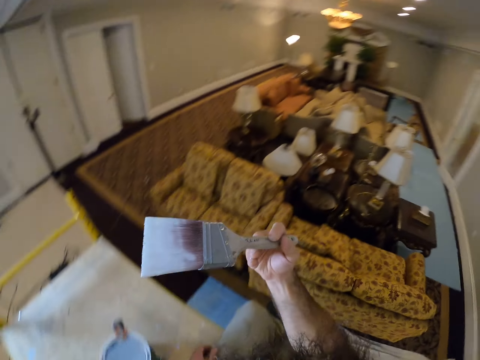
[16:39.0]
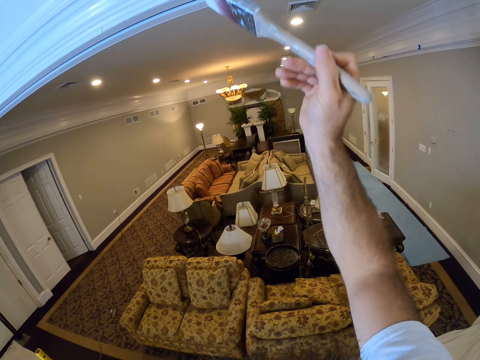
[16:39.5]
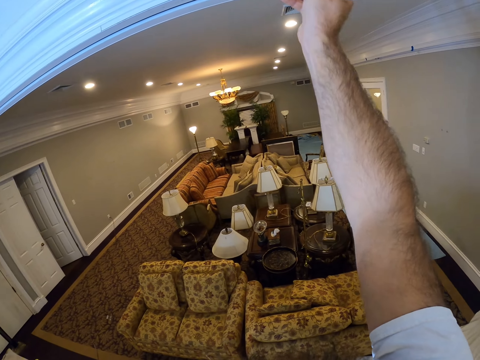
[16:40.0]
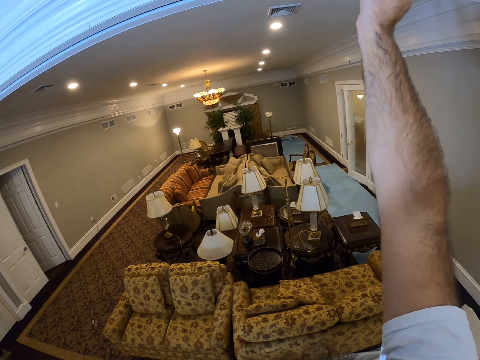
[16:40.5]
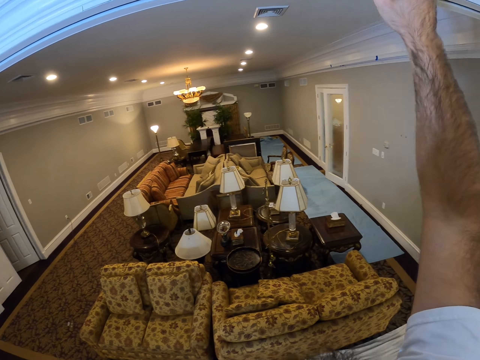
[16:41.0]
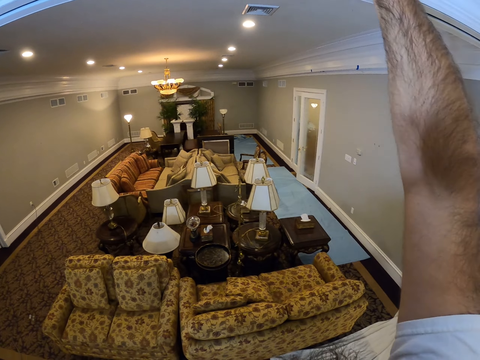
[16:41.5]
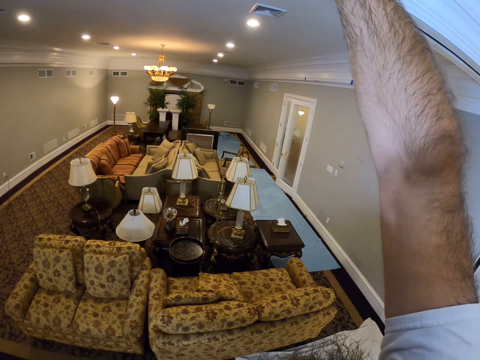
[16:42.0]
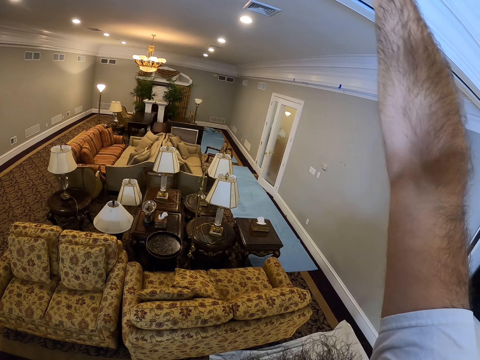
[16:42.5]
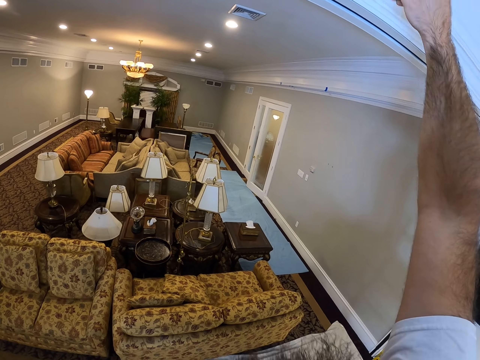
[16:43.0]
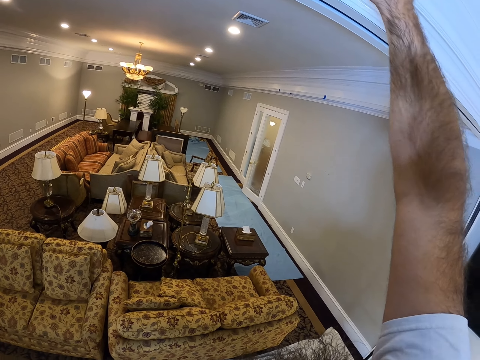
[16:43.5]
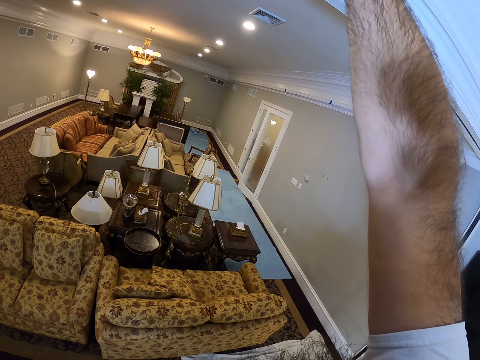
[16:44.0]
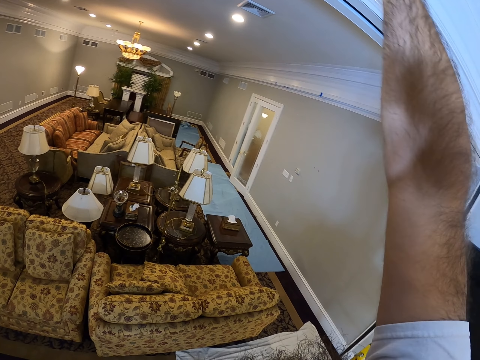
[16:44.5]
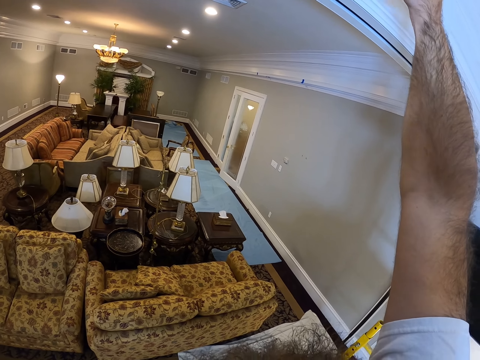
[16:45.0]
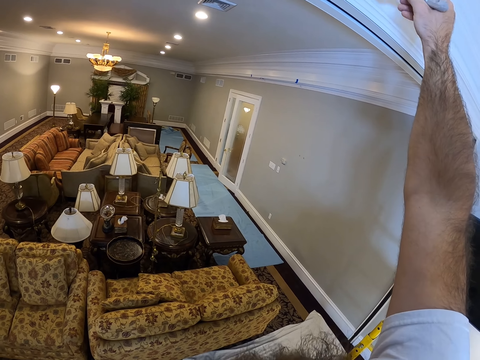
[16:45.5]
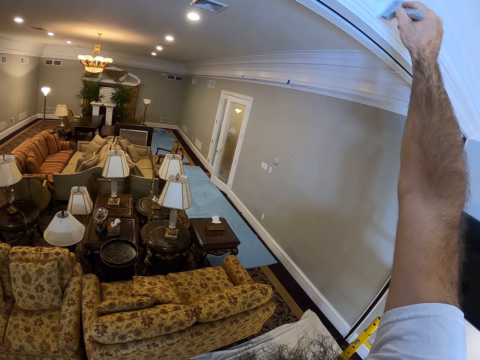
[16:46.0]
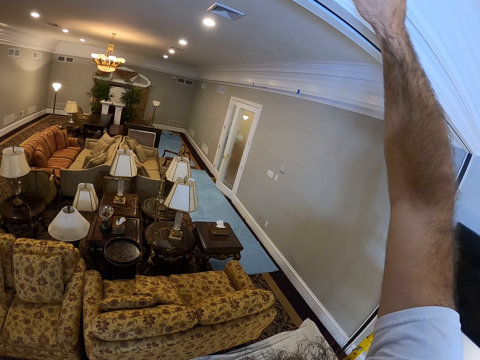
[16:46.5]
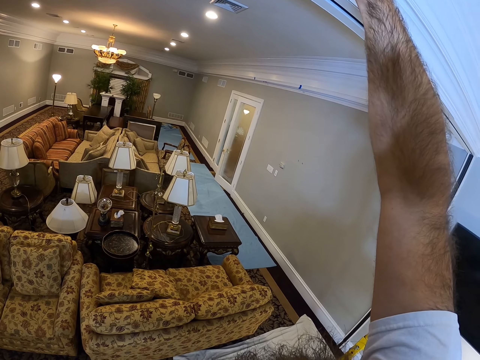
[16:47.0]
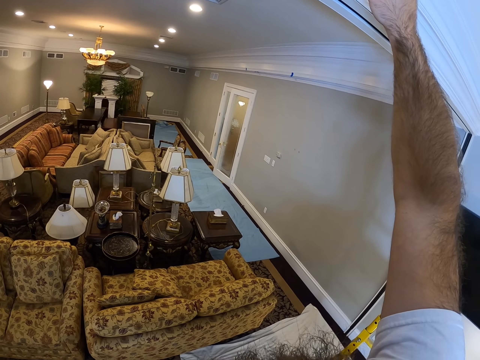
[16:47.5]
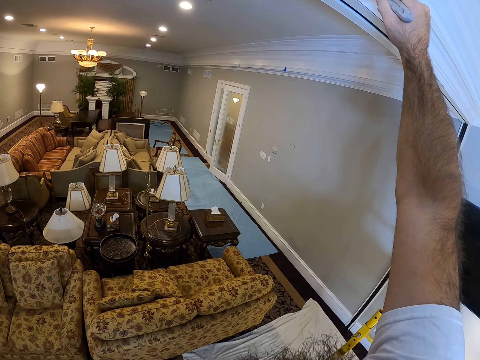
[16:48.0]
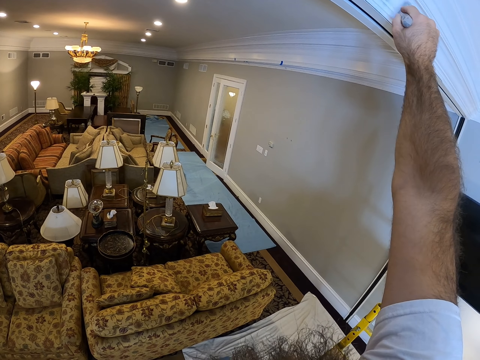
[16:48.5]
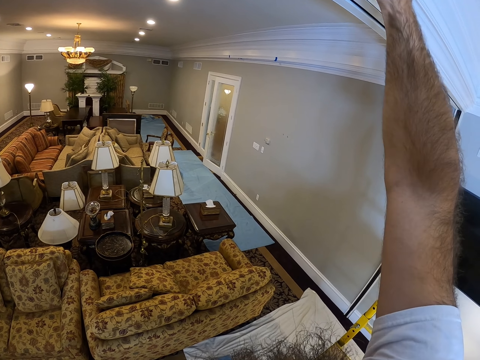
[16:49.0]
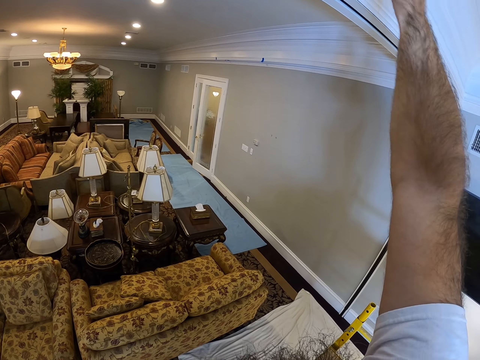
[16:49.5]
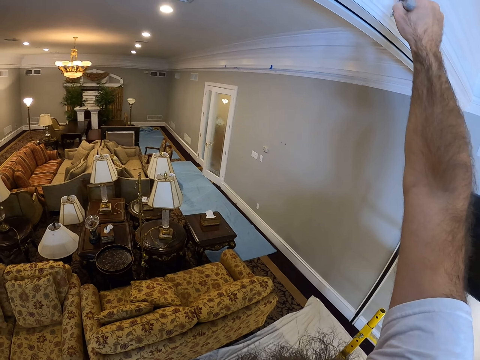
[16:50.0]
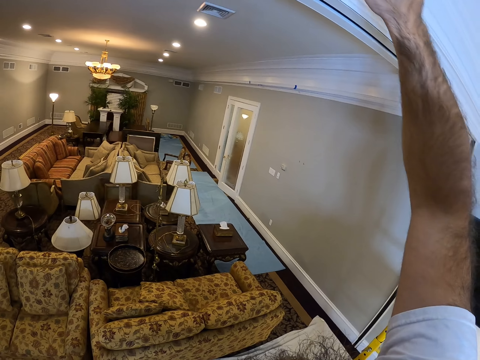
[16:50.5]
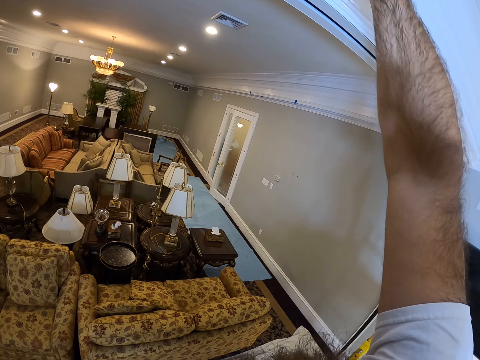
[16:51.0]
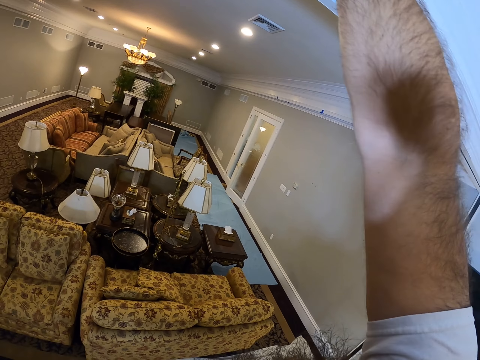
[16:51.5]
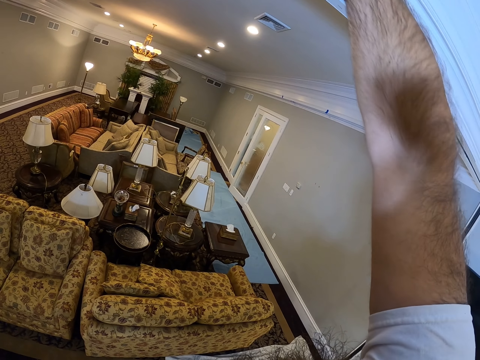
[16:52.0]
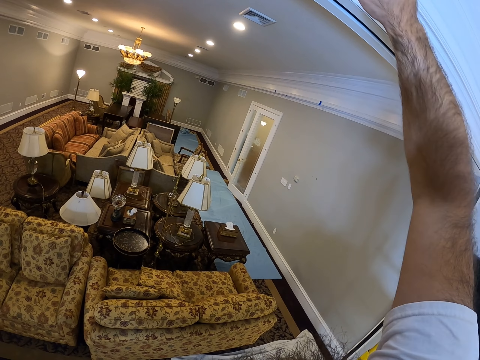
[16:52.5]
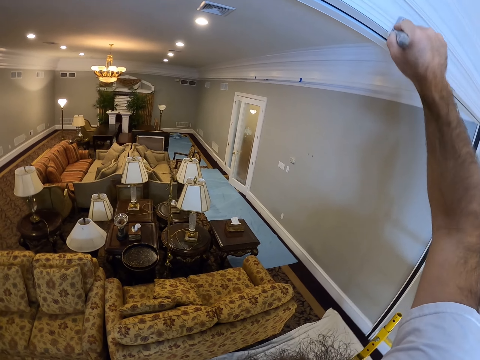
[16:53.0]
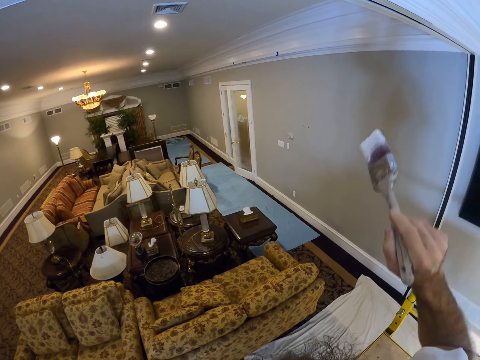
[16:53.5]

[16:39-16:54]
The camera wearer paints the ceiling. He paints the wall with the paint brush in his right hand.

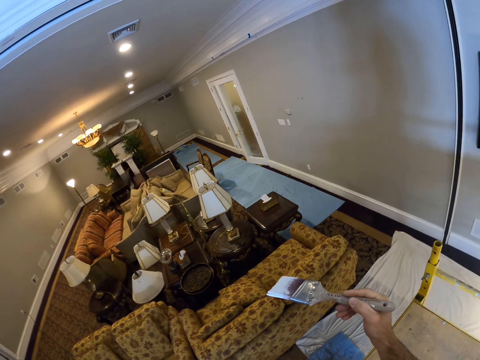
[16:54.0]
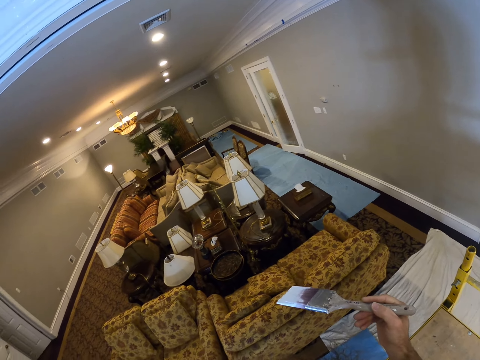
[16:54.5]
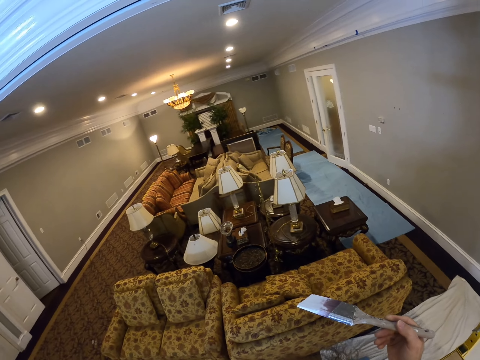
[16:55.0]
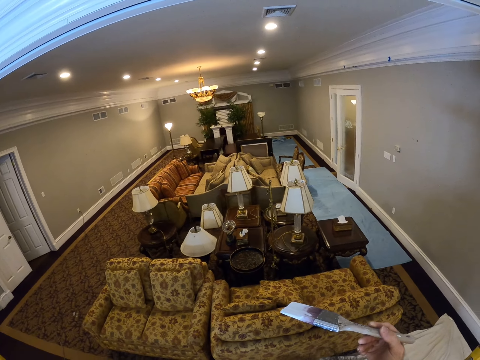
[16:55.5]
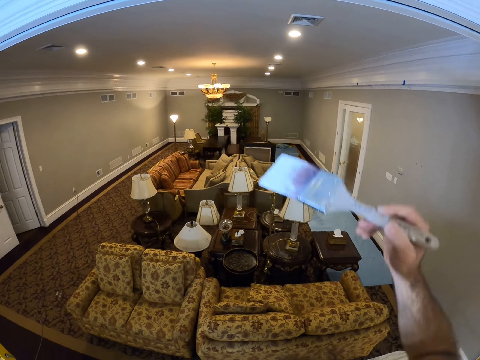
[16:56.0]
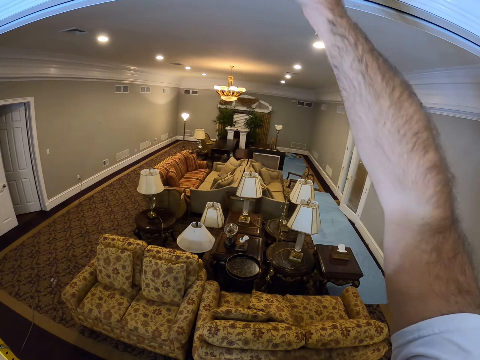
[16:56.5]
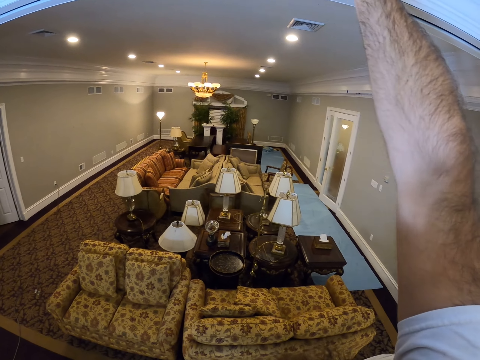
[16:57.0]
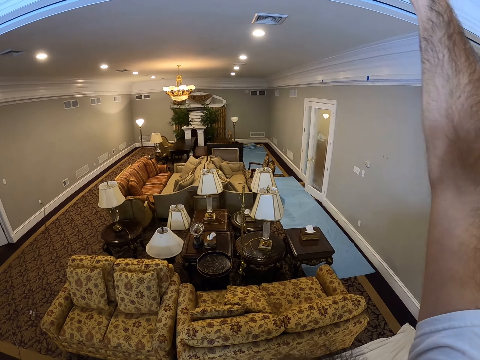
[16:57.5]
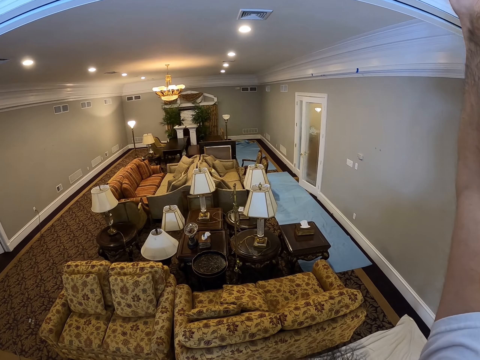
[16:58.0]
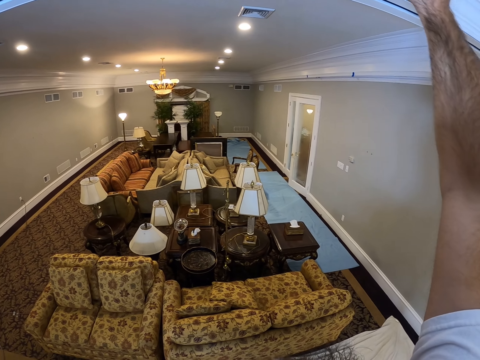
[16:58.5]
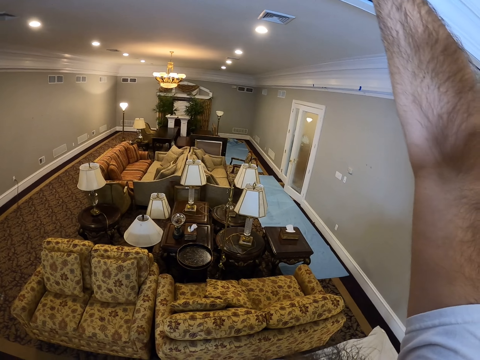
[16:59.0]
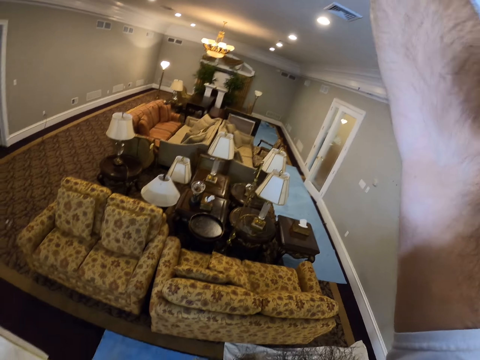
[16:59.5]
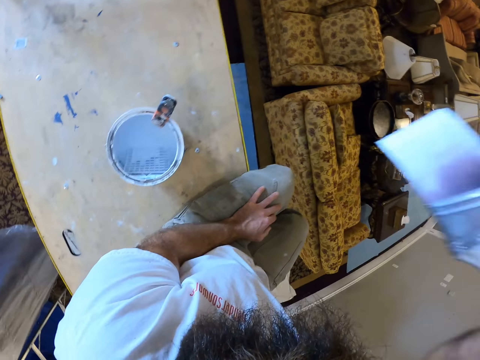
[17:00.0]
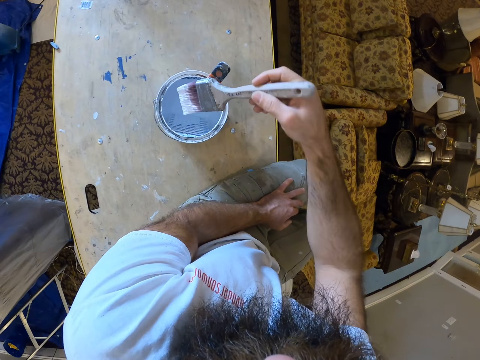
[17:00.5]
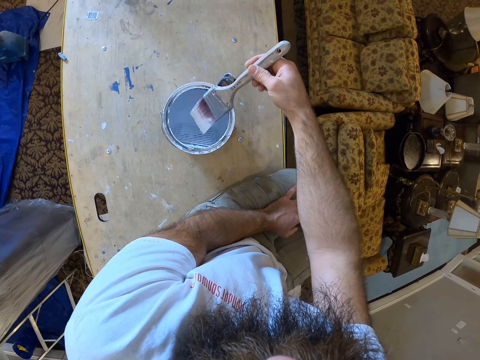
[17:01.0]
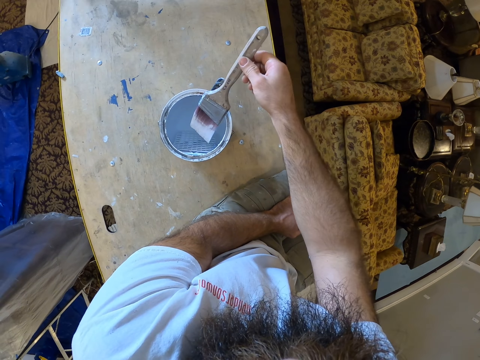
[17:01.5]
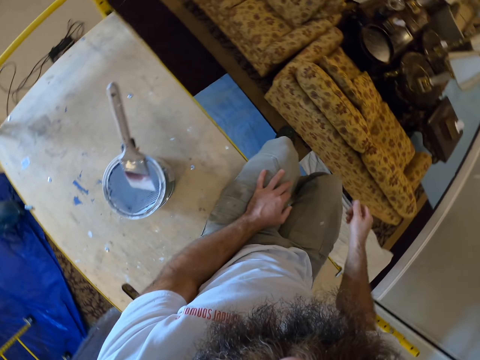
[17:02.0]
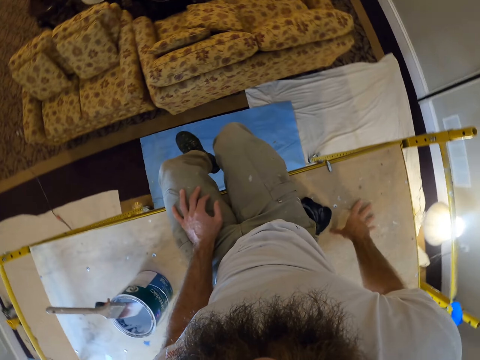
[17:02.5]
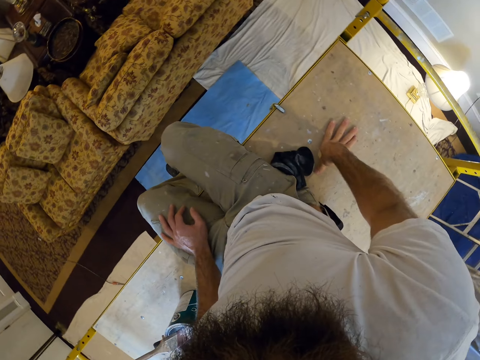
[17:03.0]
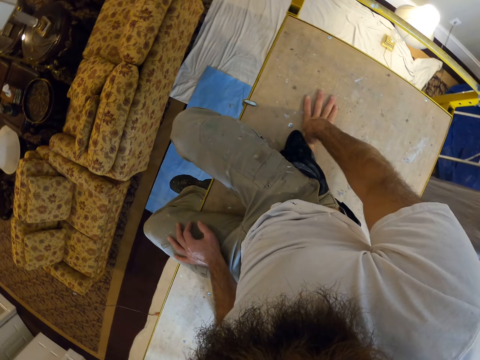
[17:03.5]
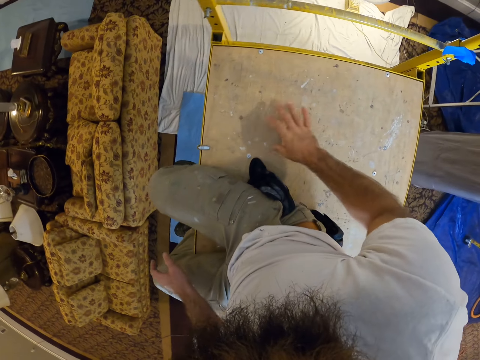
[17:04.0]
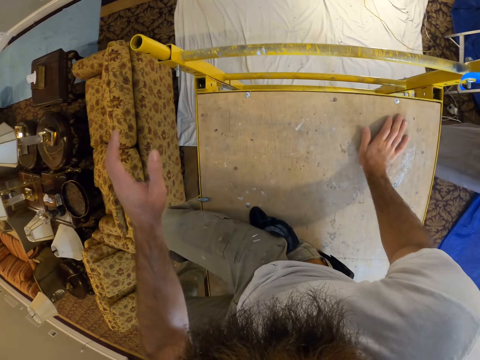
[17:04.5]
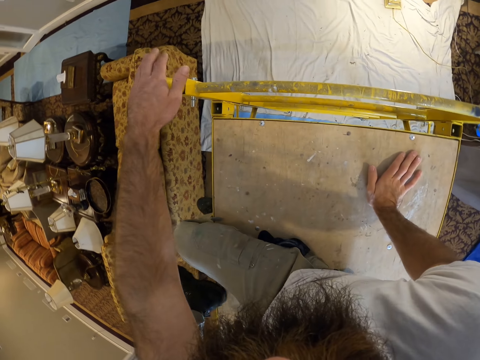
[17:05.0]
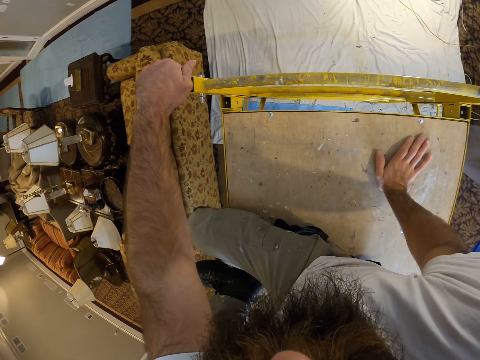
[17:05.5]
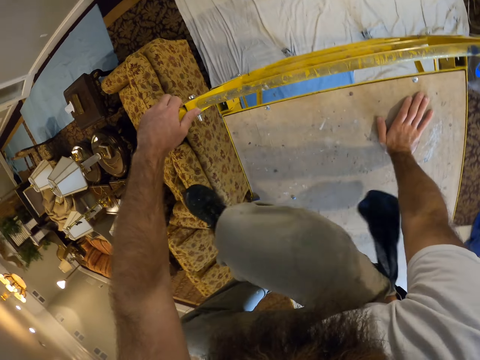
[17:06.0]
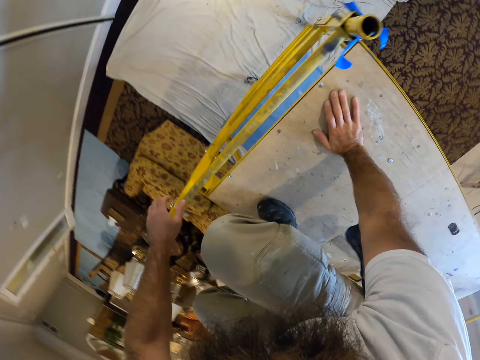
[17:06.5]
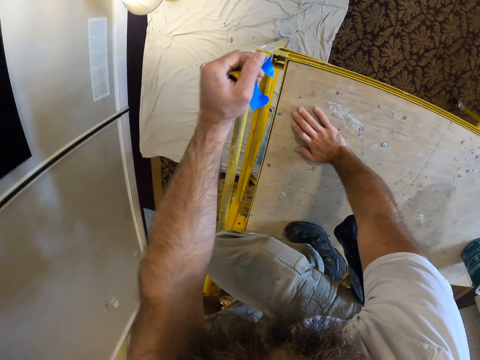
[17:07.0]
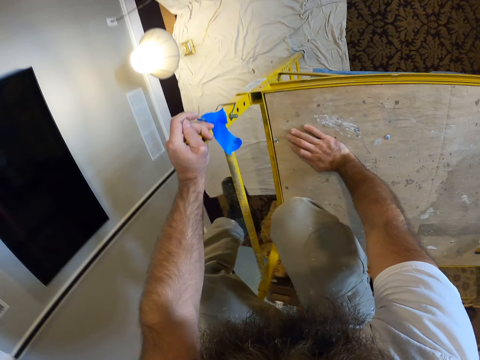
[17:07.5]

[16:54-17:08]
The camera wearer dips the brush in the paint bucket with his right hand. He places the paint brush on the tin.
